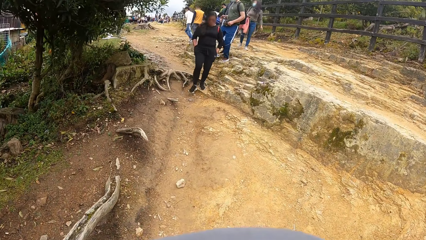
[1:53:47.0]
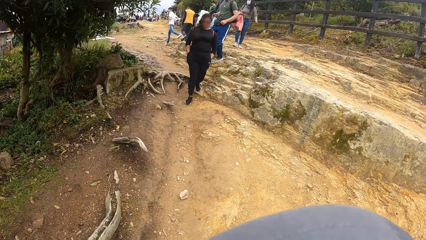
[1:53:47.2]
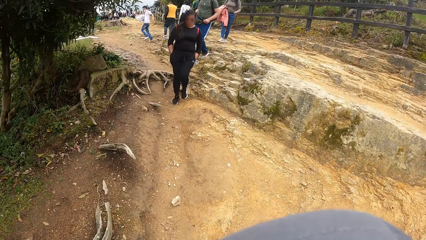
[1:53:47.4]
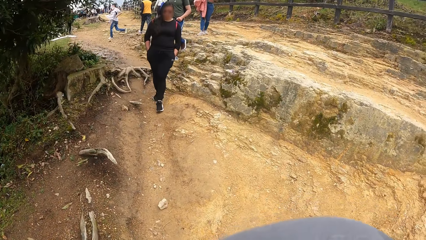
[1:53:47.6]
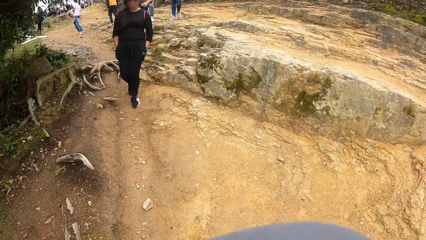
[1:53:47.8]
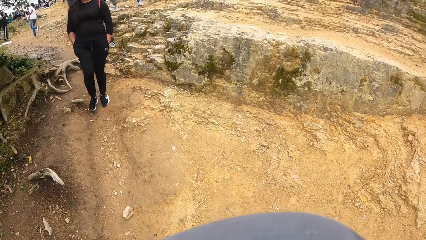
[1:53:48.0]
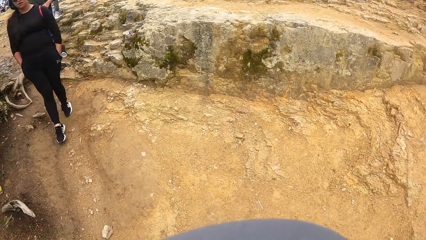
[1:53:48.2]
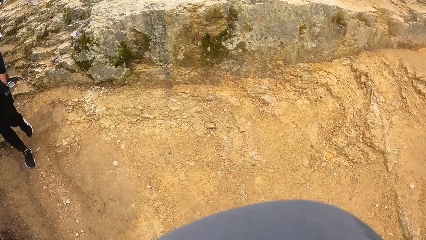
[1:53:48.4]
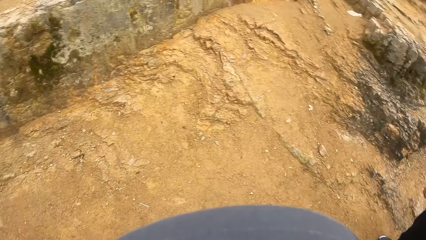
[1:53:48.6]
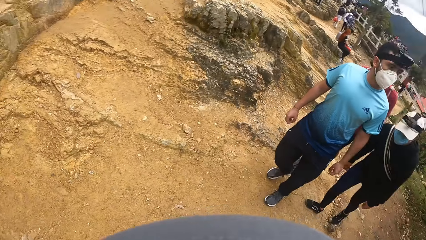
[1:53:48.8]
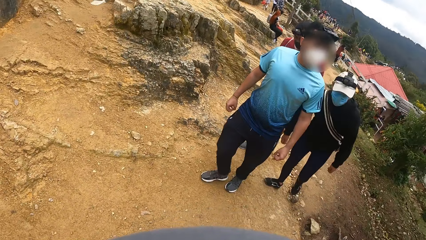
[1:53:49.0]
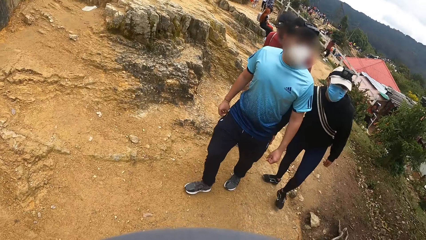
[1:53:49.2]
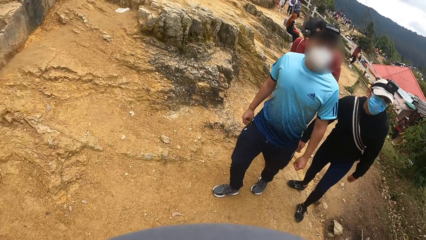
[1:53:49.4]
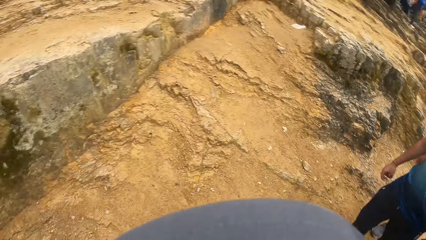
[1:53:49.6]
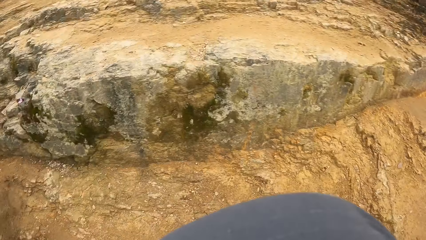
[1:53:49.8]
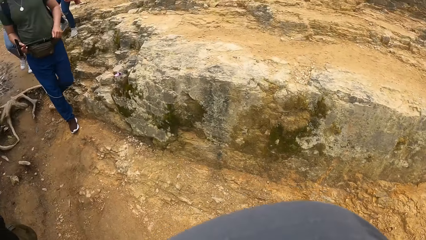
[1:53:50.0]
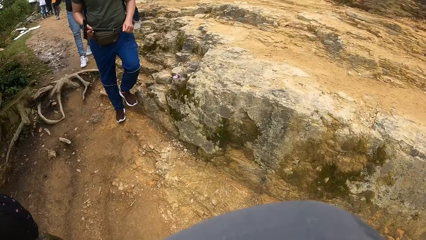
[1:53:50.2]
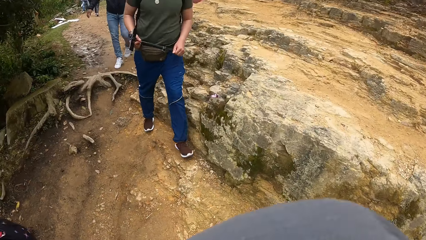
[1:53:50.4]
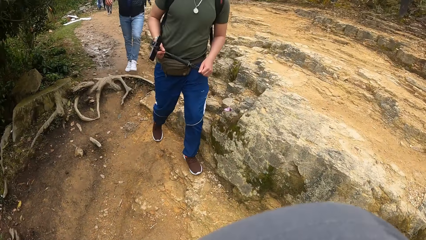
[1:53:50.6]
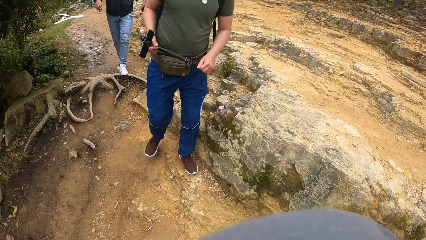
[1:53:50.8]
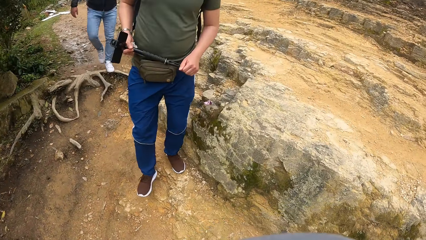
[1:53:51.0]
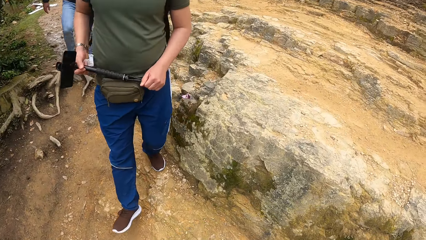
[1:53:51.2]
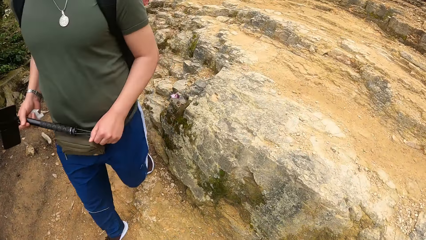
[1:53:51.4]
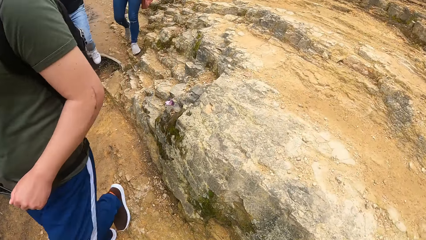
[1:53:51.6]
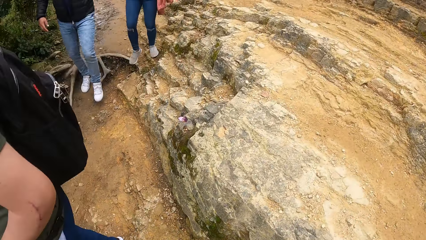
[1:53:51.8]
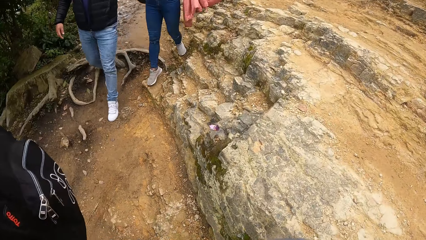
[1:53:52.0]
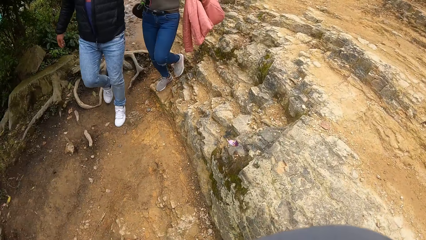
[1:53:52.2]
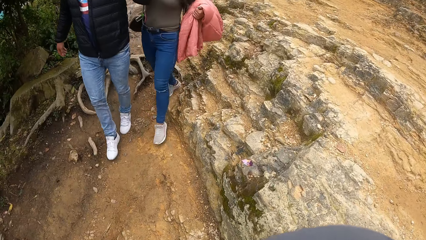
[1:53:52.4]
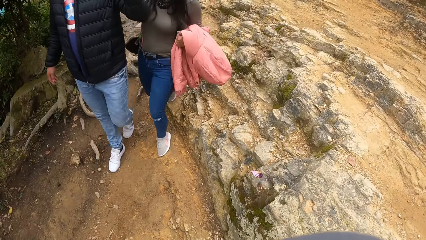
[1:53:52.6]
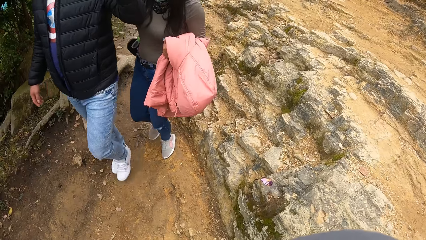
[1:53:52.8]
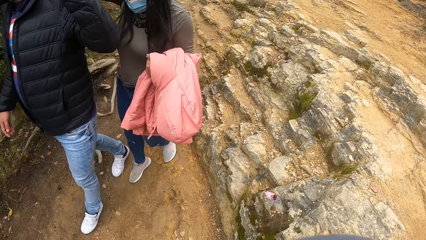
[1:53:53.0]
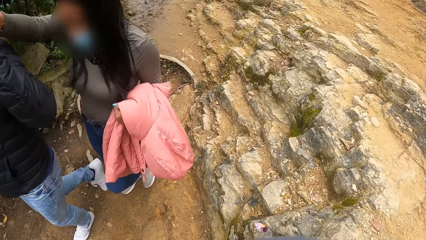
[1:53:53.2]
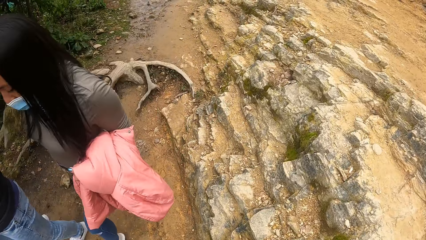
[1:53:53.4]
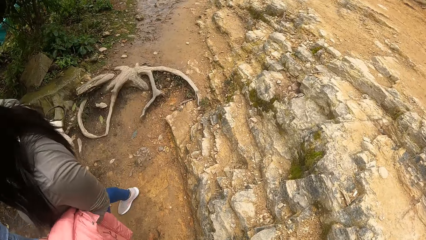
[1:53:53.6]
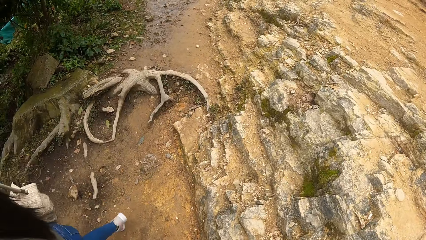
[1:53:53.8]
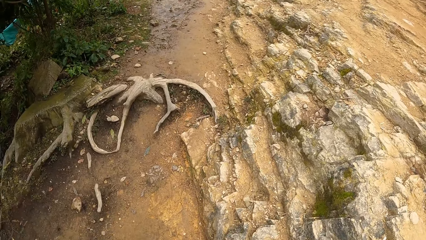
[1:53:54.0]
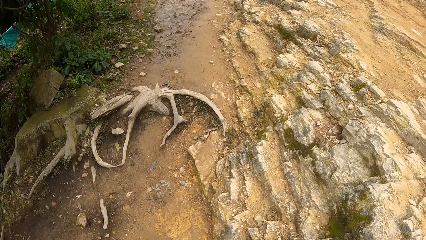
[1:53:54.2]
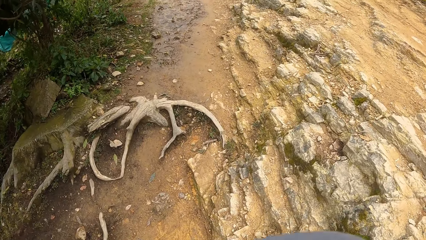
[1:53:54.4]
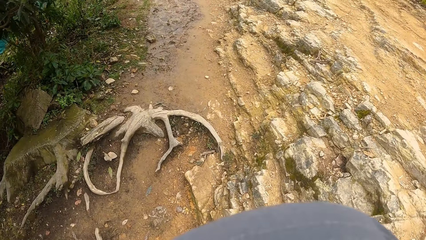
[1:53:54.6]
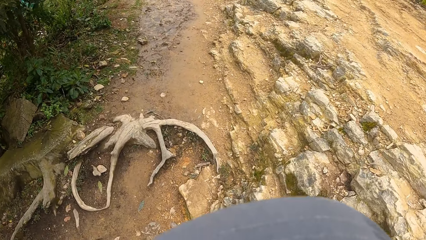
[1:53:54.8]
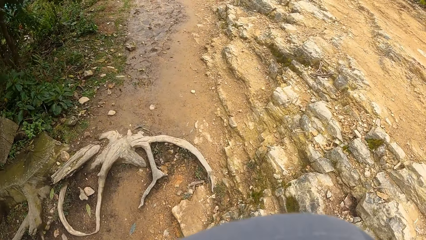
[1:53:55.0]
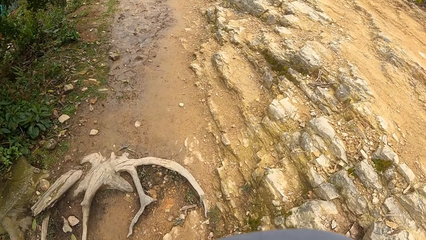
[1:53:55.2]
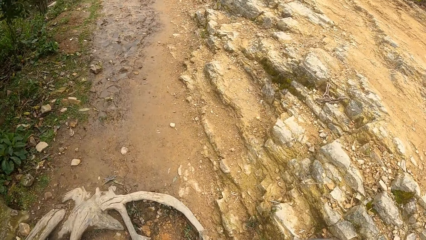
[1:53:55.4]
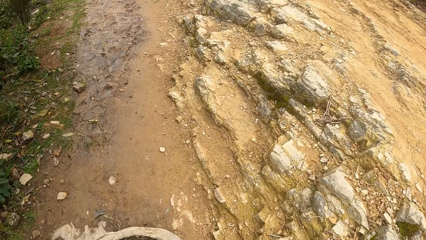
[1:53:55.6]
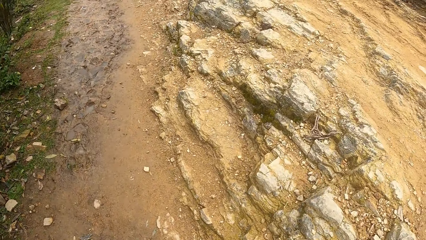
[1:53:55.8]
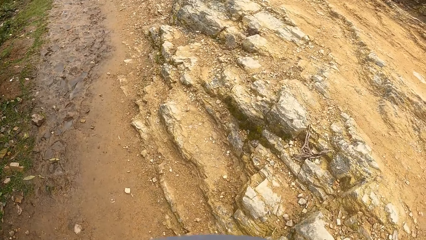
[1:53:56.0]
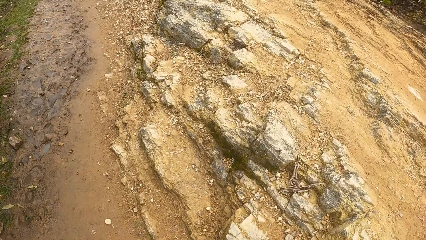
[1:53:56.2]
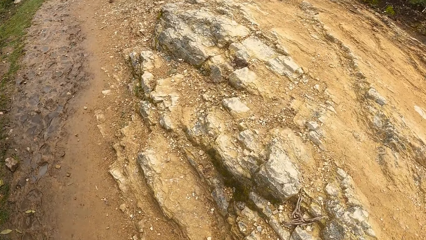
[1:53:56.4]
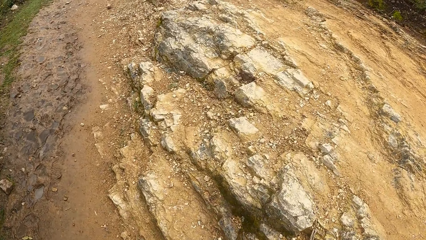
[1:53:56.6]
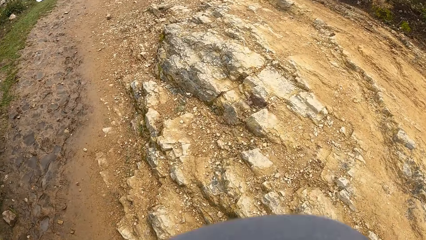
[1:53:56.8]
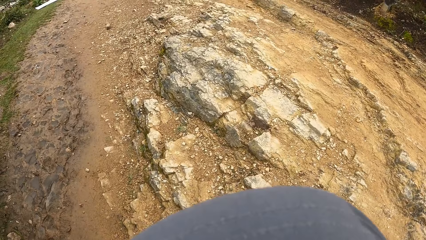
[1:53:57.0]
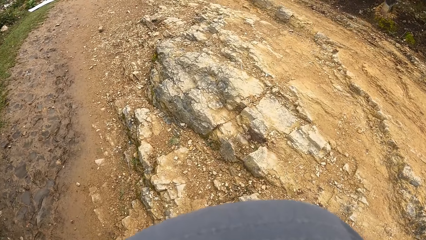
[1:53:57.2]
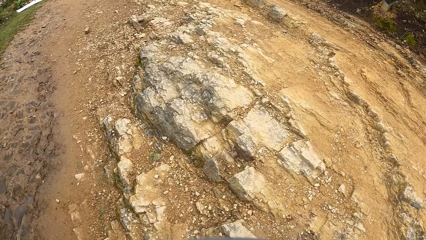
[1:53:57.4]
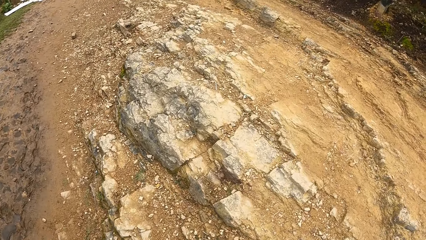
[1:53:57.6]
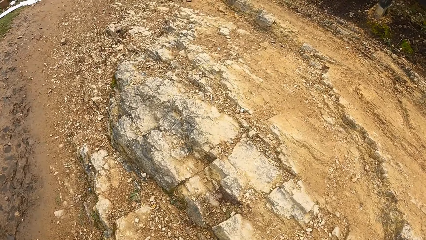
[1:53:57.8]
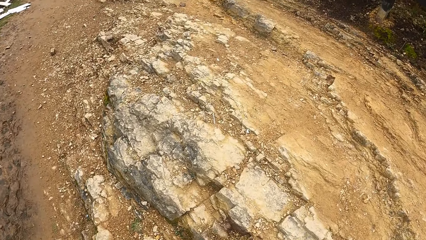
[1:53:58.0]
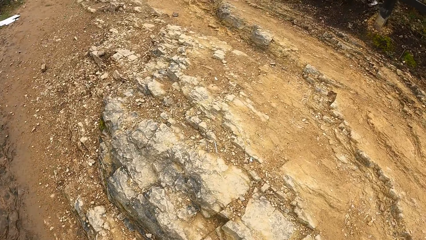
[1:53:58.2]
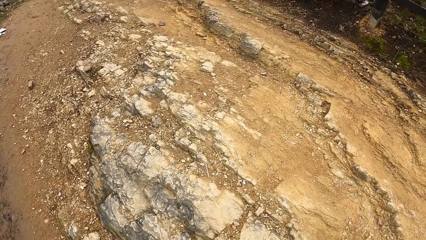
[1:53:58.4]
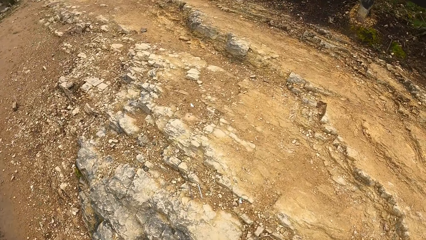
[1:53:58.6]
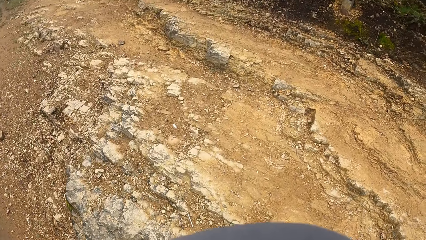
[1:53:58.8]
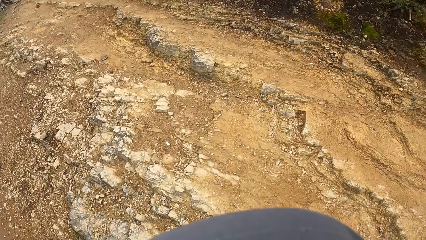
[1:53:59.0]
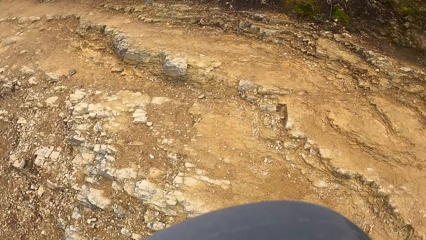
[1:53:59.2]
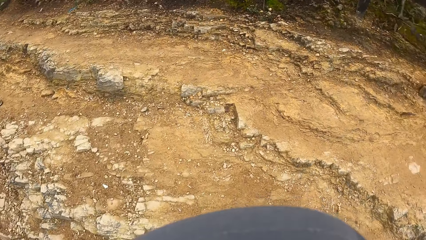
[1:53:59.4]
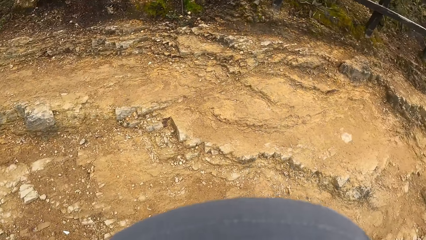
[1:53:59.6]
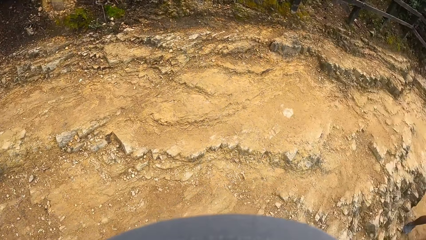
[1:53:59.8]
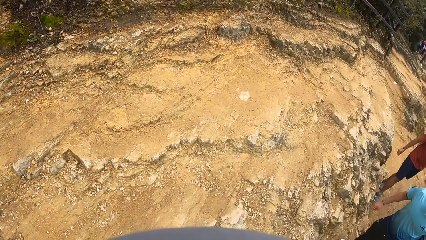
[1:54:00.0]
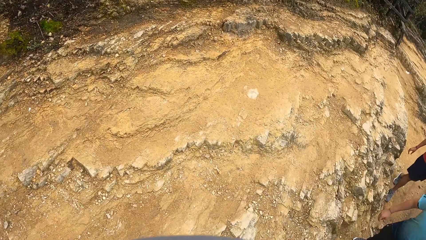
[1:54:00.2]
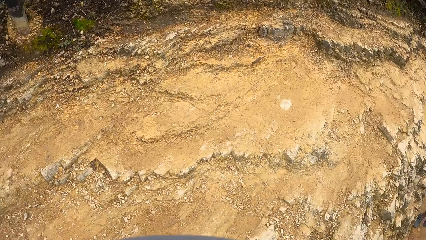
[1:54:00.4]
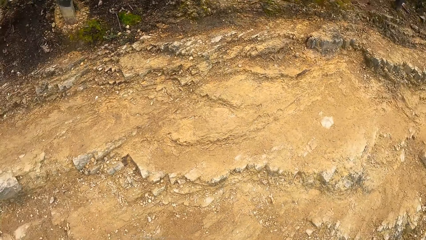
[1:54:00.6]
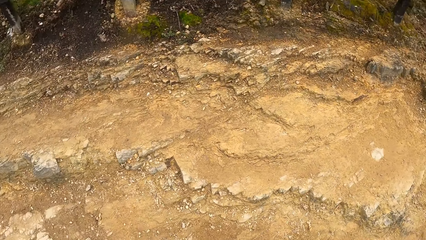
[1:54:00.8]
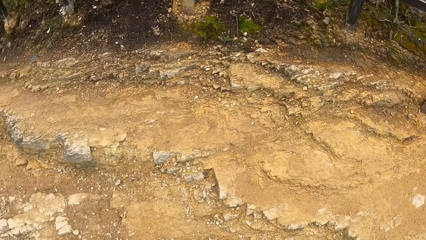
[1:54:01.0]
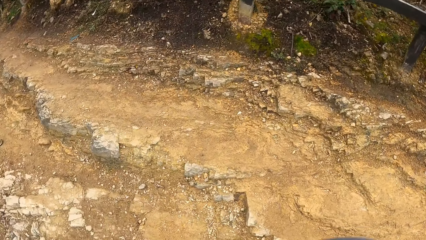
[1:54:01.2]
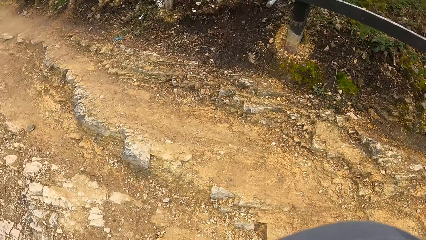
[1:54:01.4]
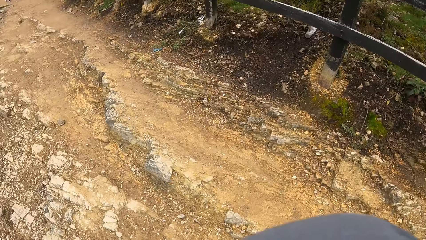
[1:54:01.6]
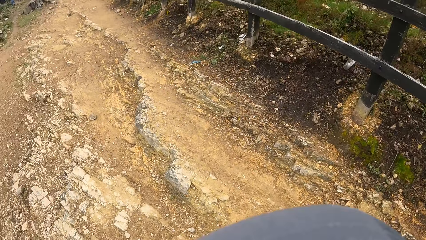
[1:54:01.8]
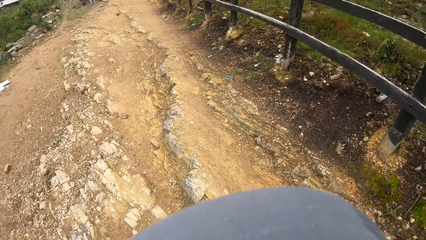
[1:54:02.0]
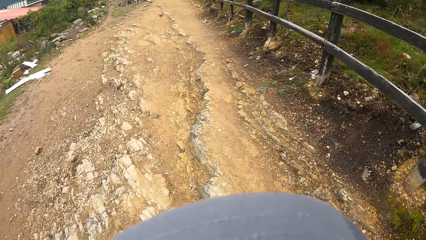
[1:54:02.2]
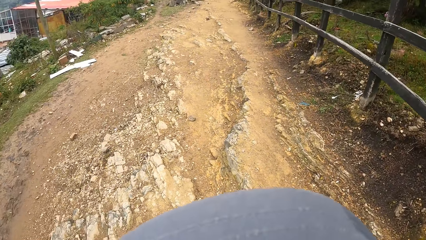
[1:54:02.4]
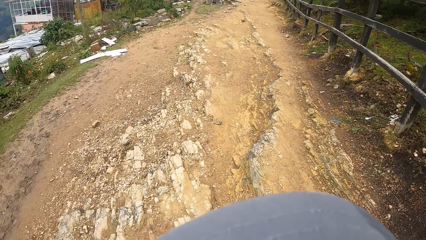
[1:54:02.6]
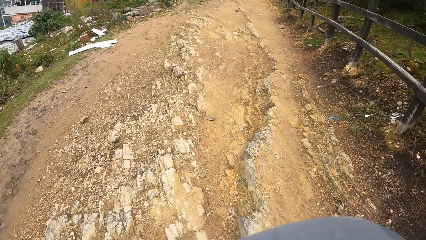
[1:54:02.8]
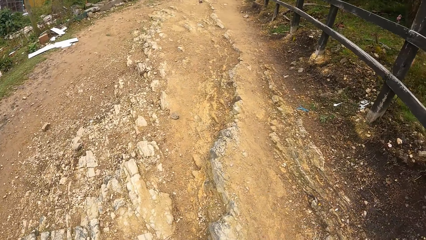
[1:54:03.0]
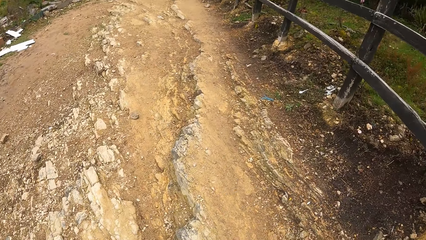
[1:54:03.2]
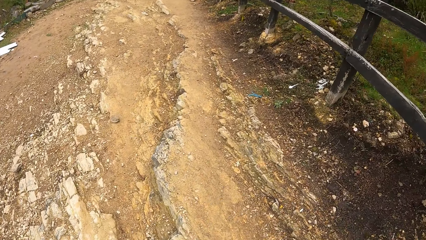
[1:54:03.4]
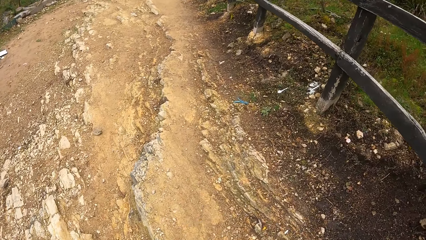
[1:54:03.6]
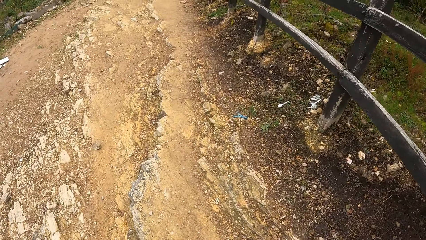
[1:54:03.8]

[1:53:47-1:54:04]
The camera wearer moves around. They look around.
